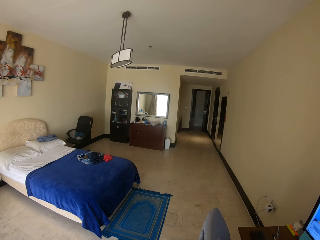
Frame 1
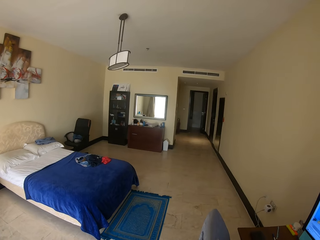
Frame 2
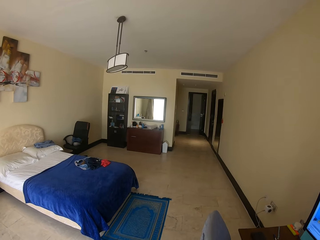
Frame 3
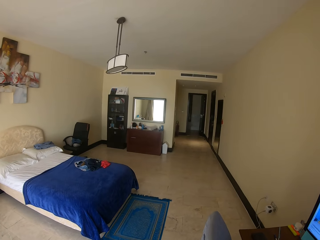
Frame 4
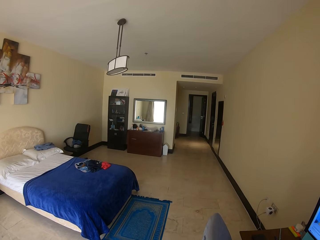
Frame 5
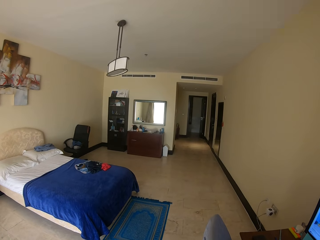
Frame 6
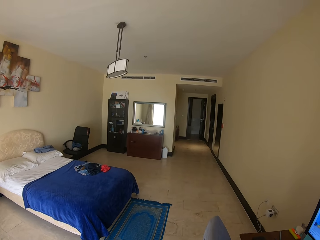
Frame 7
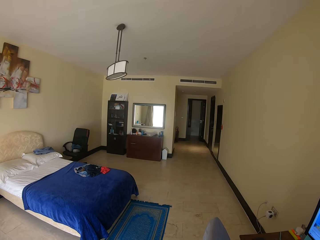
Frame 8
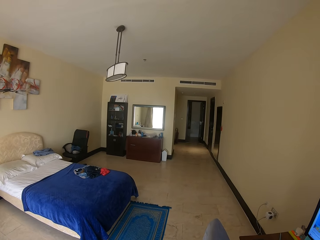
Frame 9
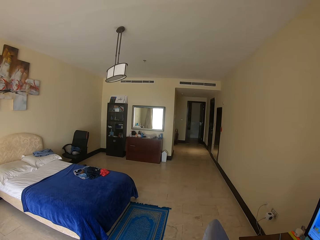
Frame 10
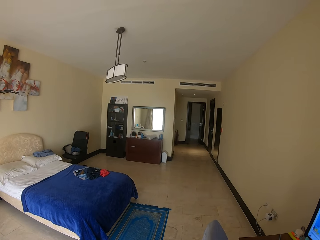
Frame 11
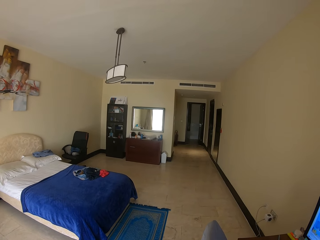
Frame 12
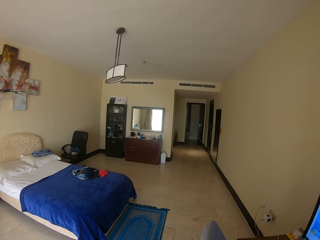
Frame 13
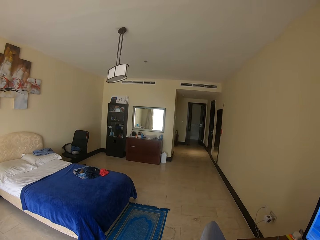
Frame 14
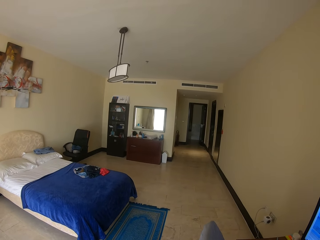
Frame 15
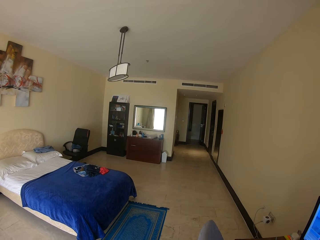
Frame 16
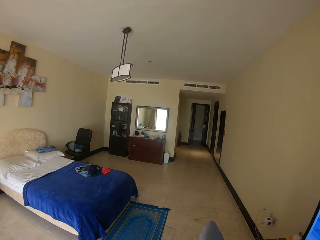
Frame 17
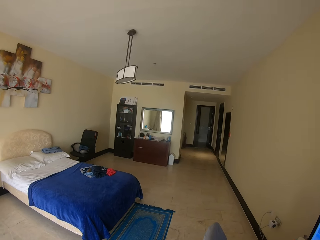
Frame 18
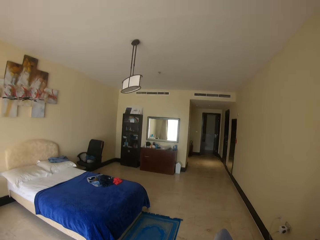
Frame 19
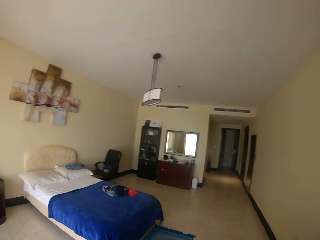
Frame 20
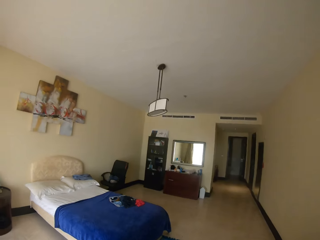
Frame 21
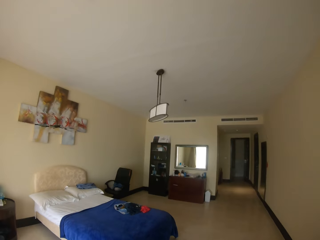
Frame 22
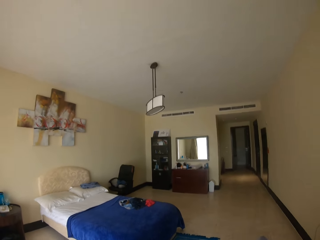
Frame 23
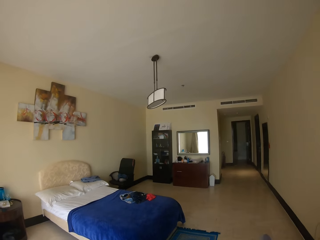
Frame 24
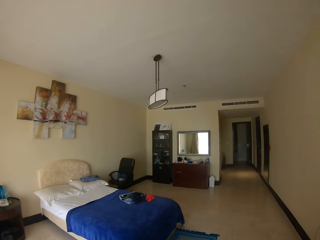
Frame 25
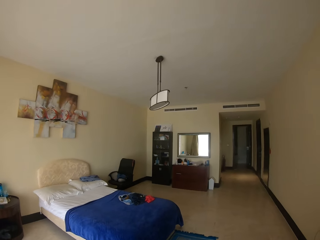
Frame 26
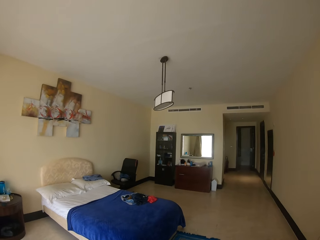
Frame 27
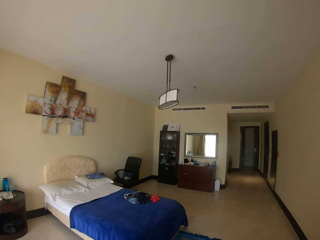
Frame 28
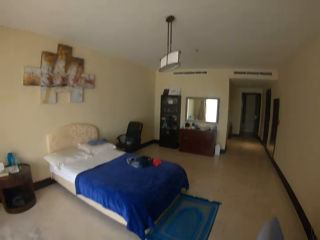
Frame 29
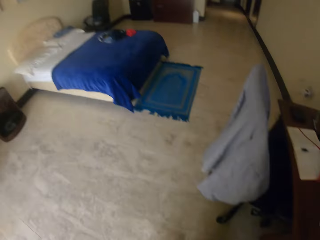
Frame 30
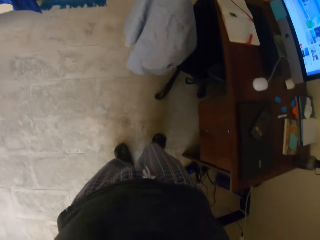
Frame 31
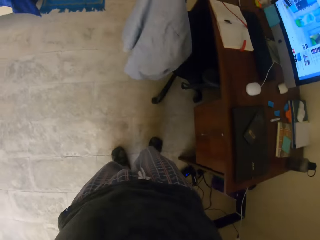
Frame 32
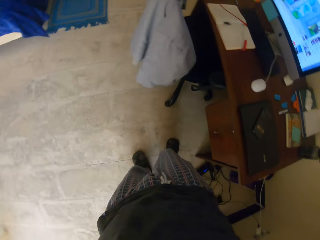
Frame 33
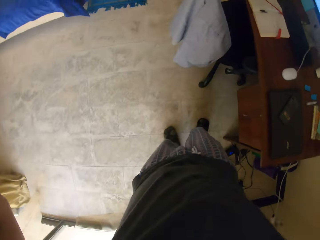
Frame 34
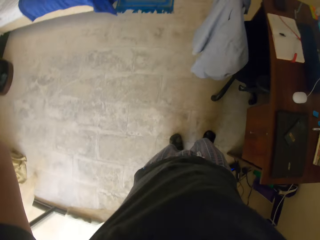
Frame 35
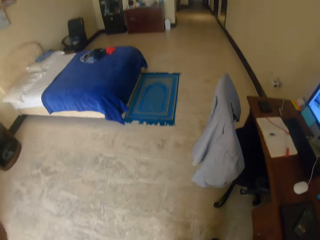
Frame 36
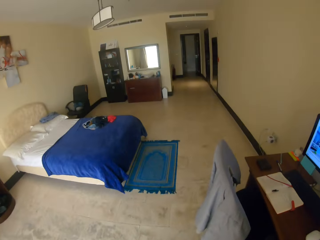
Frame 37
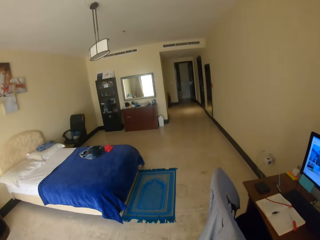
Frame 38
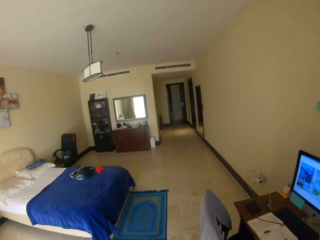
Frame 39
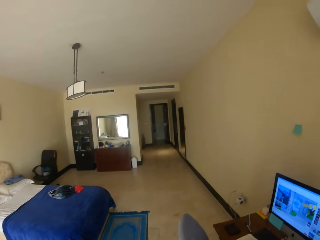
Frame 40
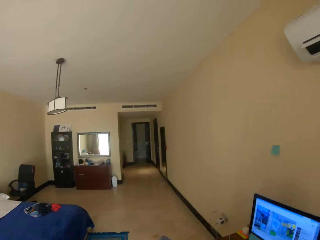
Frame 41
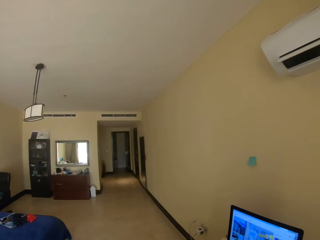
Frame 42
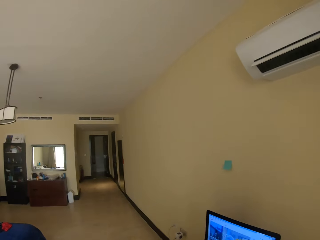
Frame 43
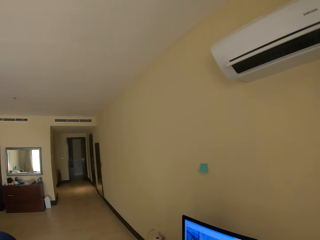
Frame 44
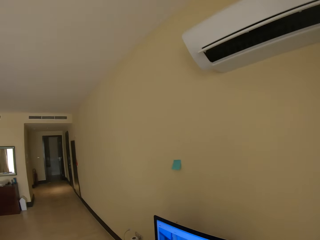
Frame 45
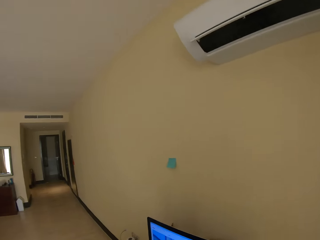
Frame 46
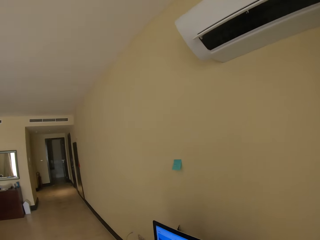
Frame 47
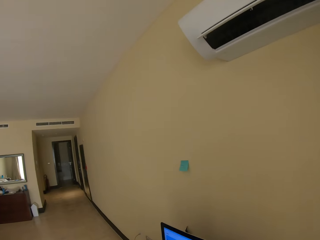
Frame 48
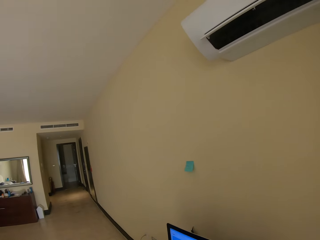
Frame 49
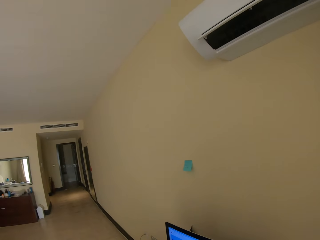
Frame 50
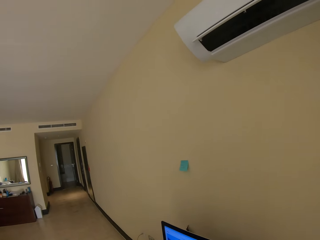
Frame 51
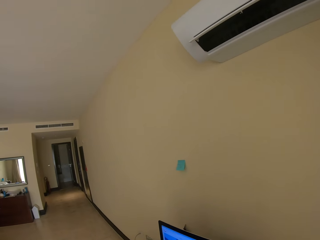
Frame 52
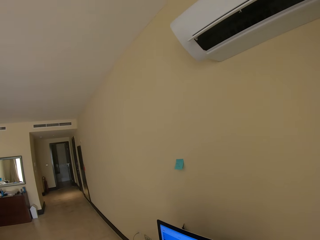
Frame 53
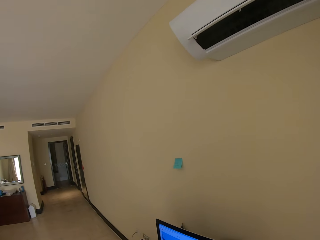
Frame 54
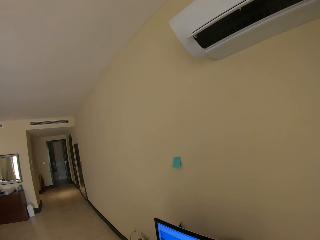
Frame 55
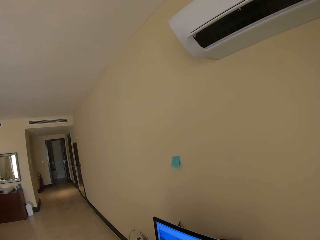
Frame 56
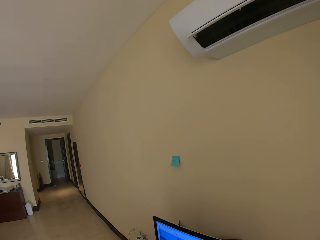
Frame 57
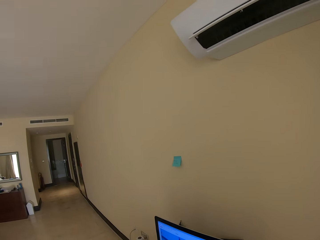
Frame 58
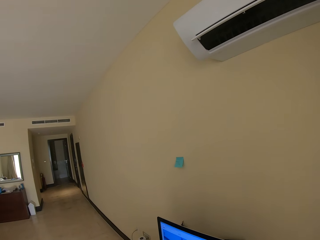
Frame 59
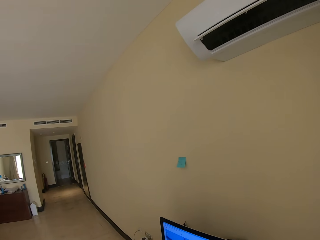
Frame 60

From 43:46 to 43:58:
The camera wearer stares at the wall.

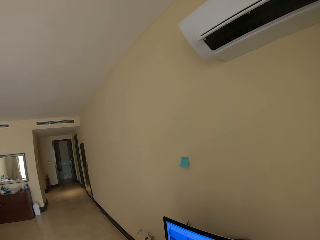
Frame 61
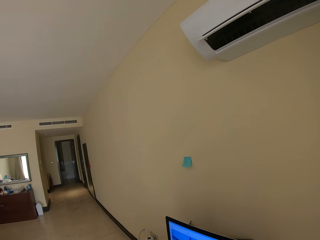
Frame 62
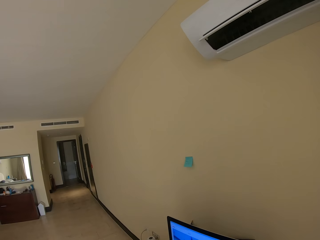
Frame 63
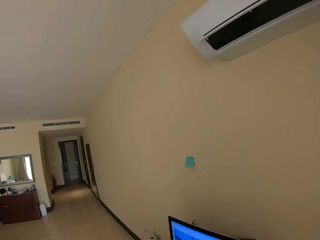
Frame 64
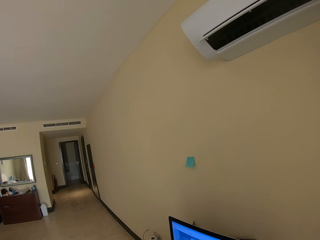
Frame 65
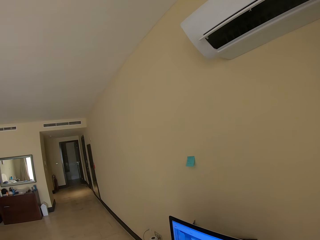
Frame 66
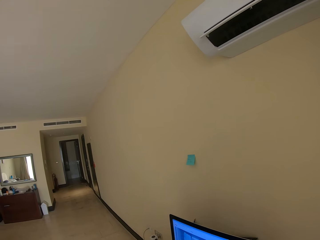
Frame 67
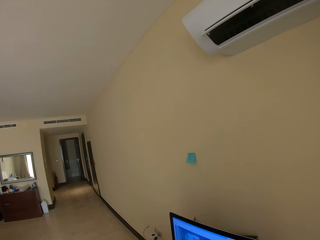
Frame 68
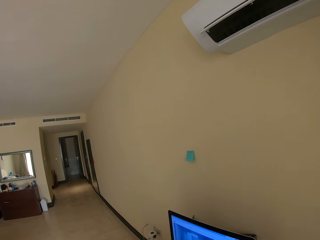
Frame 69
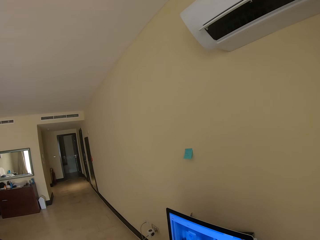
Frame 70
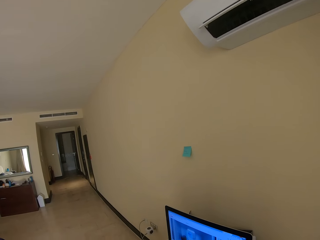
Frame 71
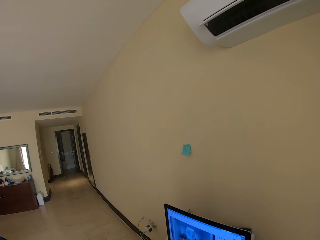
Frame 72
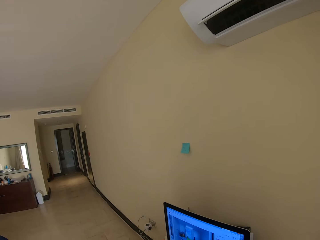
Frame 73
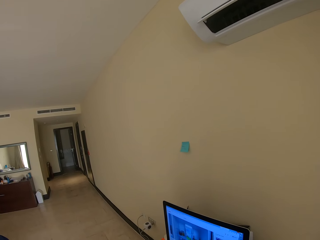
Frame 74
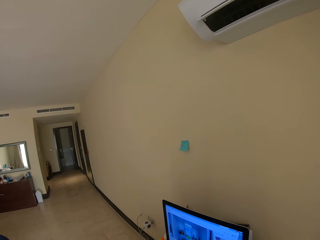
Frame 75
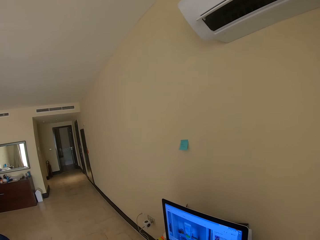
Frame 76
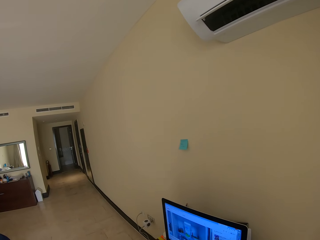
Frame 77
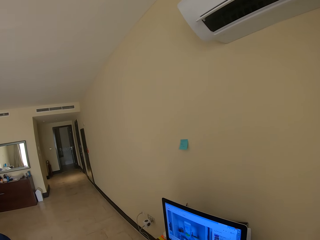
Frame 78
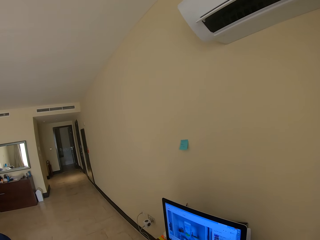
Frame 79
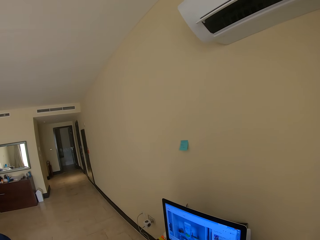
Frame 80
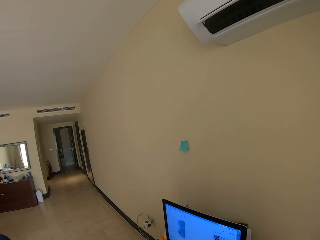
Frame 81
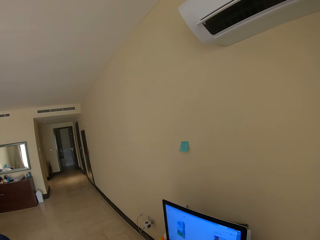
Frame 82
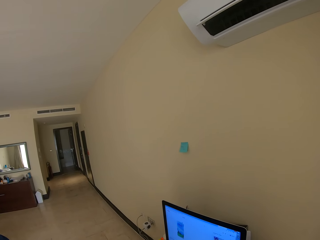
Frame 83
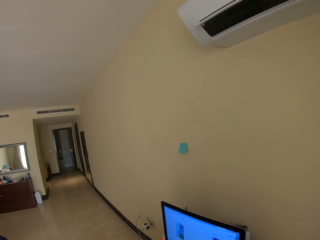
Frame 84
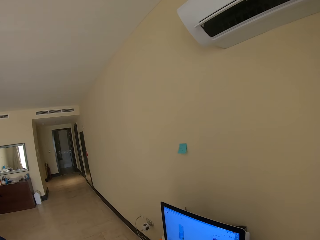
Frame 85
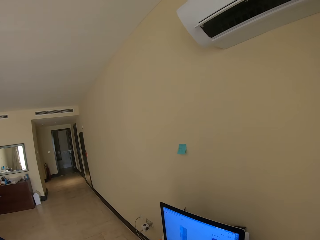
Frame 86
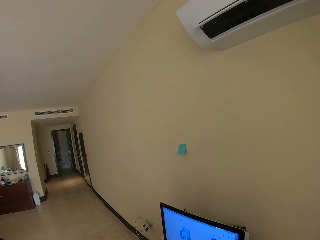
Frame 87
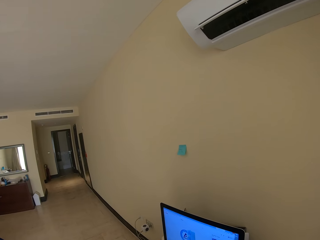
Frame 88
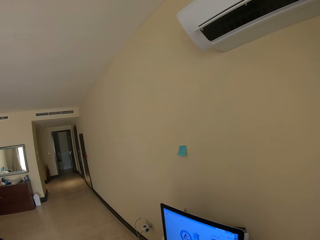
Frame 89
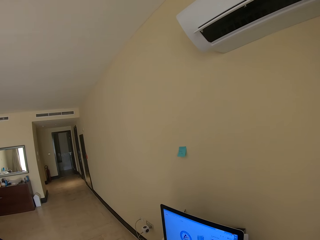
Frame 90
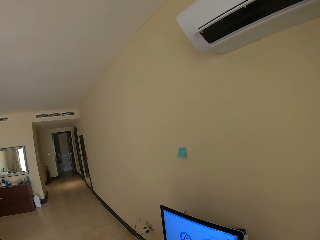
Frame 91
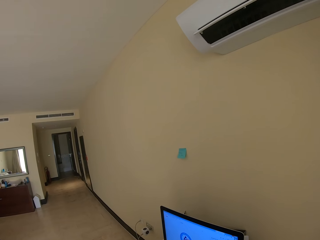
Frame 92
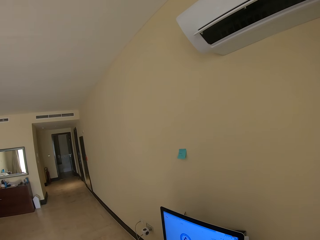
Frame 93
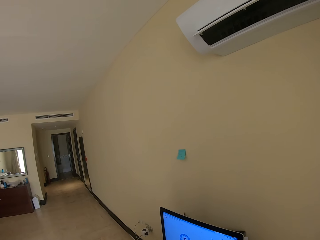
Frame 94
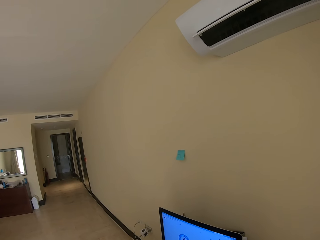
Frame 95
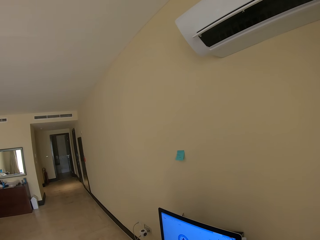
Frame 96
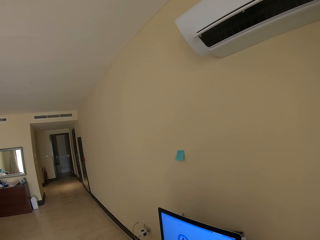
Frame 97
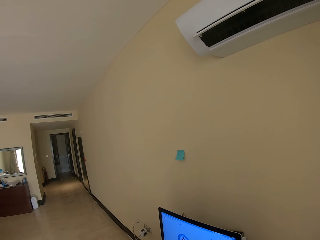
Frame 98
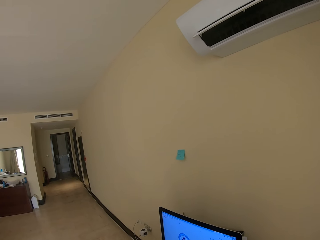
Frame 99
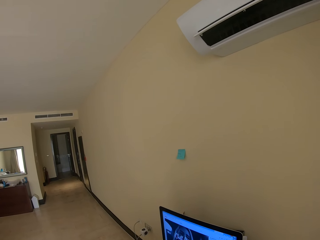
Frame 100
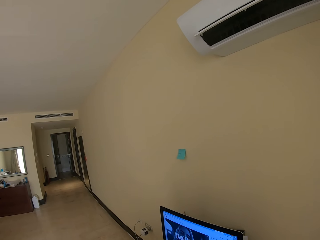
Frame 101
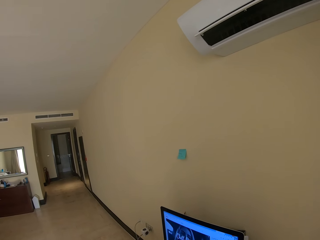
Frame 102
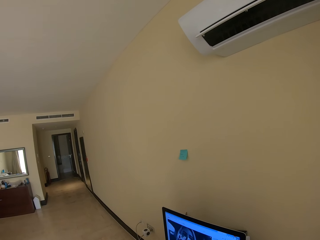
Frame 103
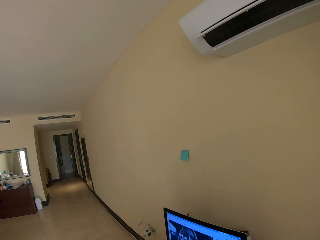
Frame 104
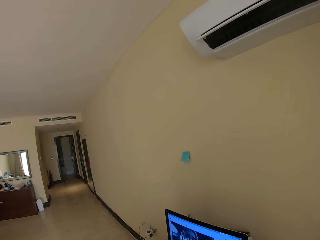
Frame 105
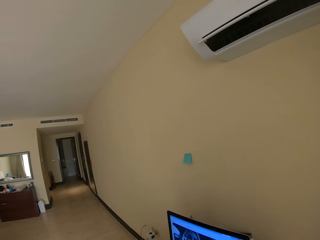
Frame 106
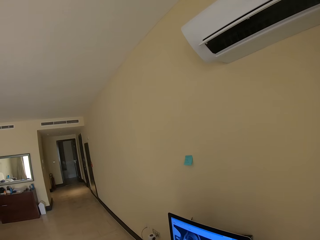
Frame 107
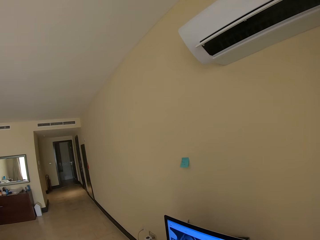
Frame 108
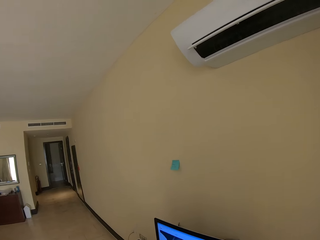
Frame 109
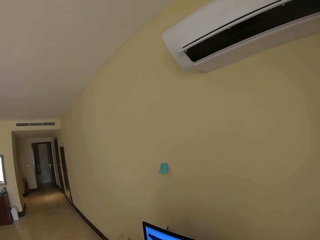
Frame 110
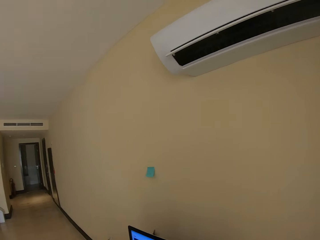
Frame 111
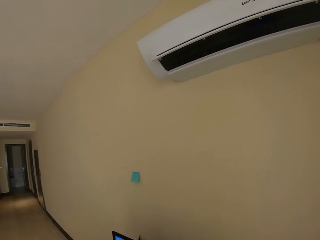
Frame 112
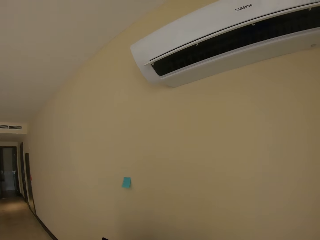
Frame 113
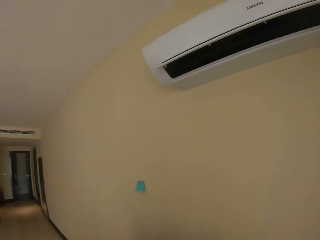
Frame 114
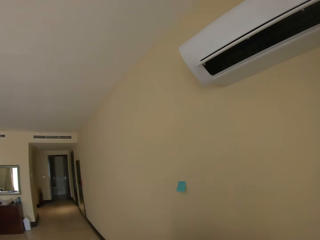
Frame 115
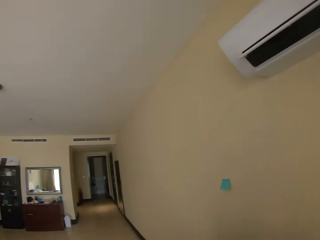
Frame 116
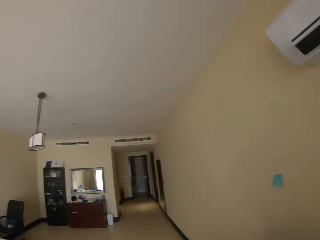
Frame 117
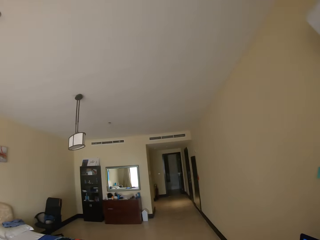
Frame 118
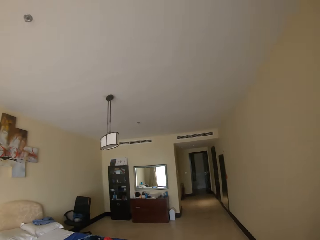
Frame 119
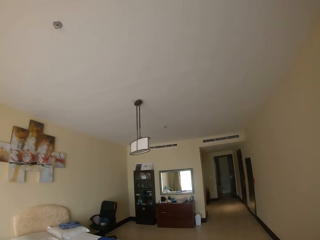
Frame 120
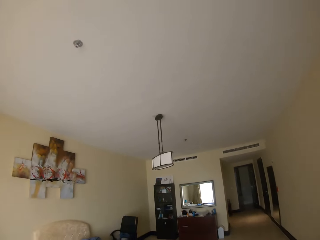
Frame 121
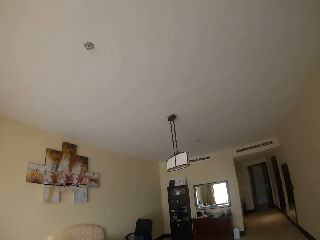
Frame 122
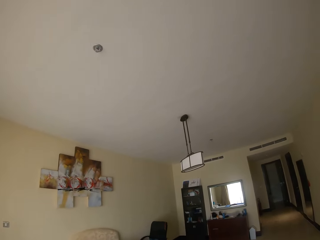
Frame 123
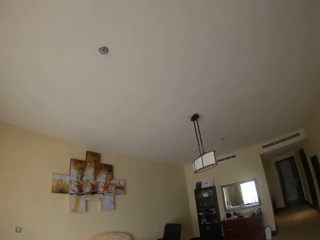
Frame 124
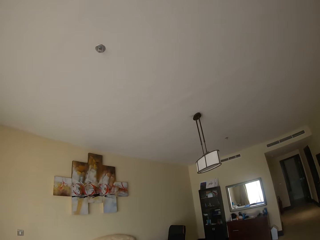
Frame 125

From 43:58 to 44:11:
The camera wearer stares at the ceiling.
